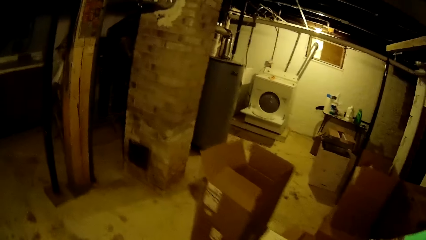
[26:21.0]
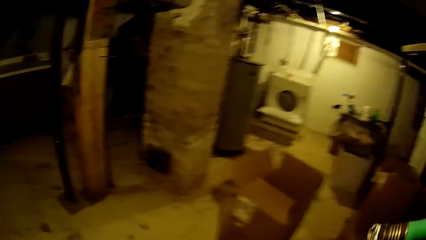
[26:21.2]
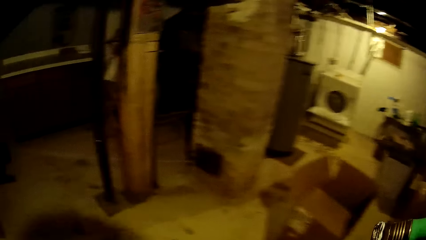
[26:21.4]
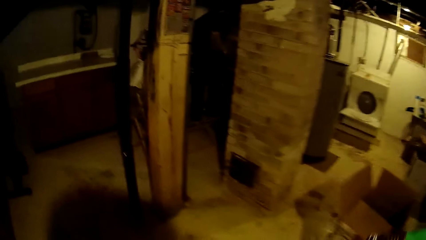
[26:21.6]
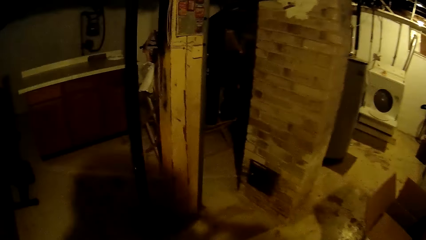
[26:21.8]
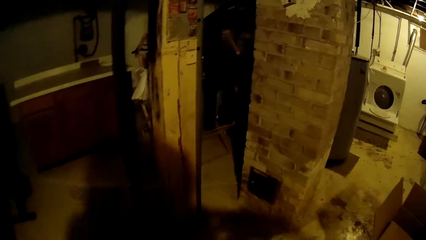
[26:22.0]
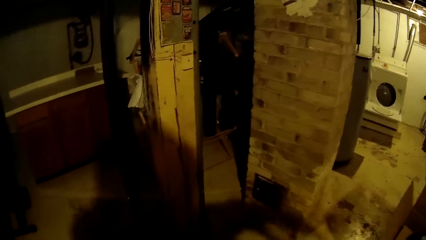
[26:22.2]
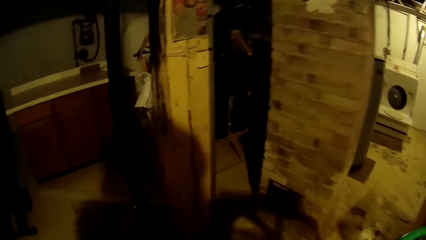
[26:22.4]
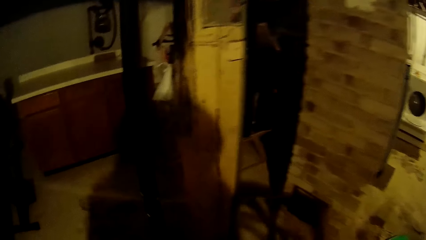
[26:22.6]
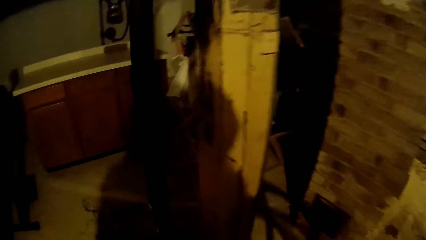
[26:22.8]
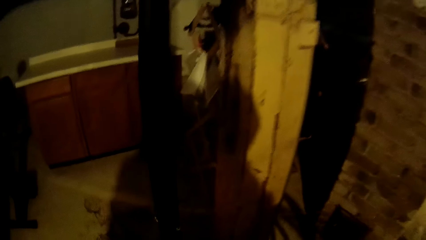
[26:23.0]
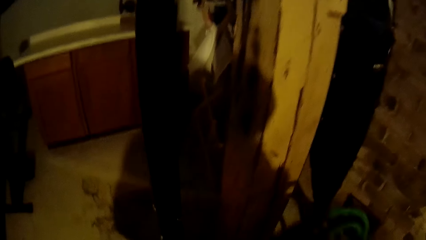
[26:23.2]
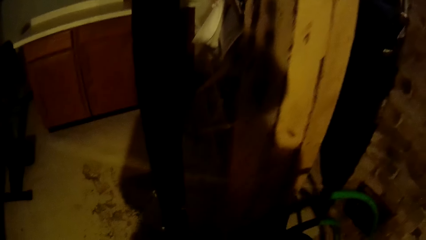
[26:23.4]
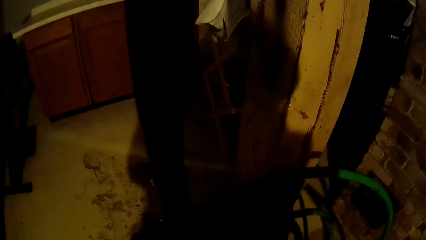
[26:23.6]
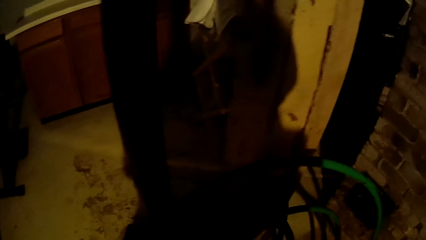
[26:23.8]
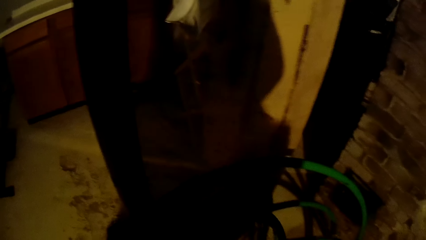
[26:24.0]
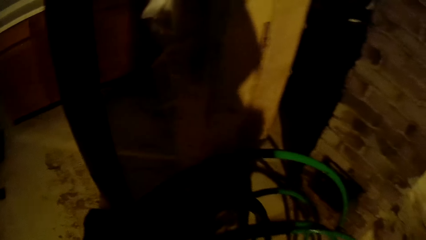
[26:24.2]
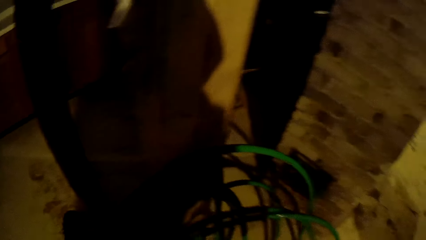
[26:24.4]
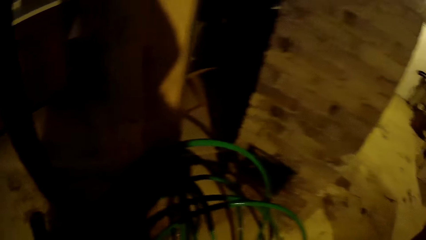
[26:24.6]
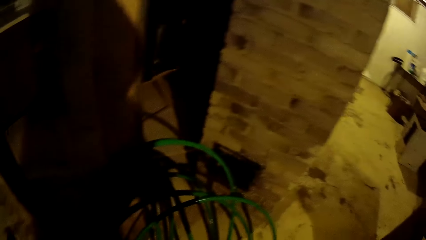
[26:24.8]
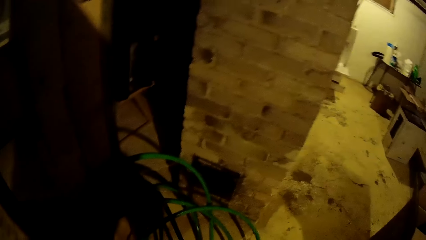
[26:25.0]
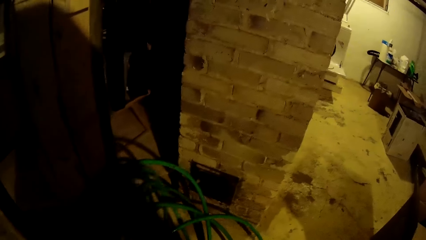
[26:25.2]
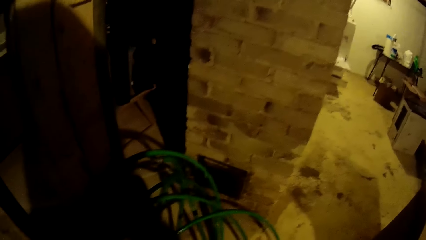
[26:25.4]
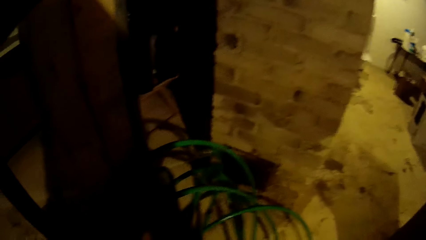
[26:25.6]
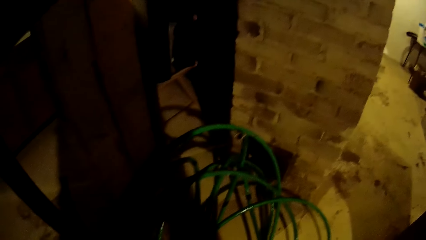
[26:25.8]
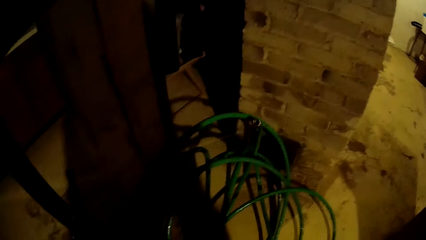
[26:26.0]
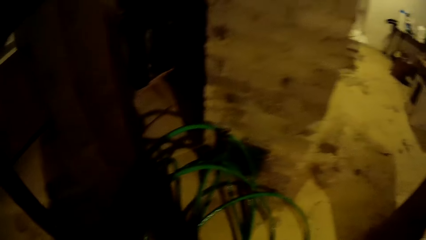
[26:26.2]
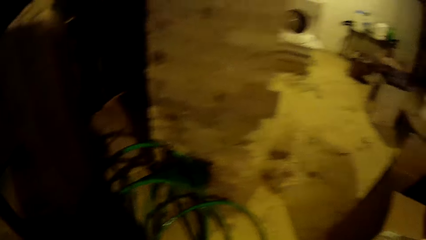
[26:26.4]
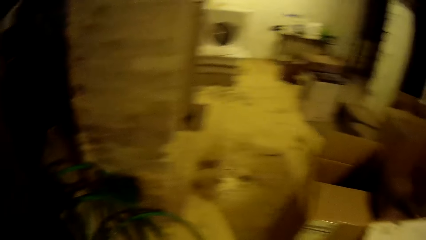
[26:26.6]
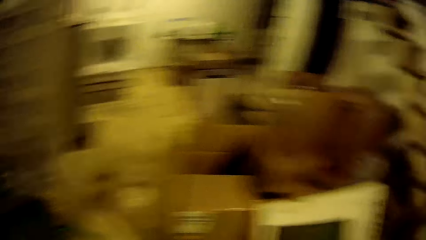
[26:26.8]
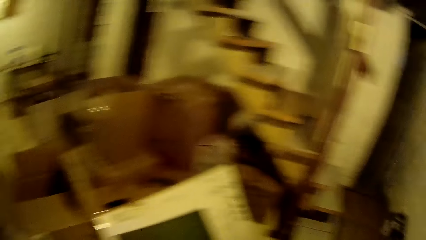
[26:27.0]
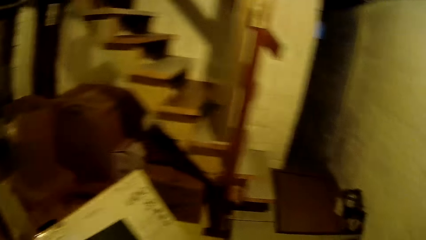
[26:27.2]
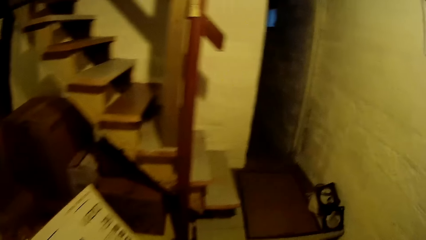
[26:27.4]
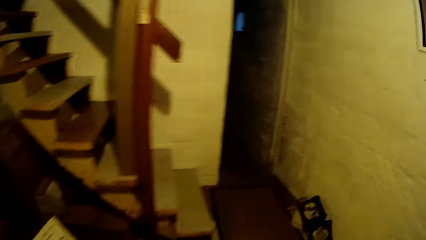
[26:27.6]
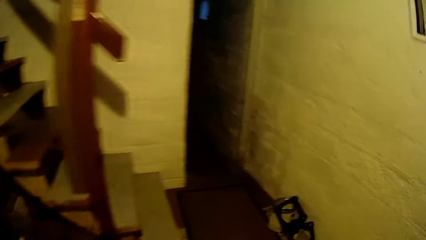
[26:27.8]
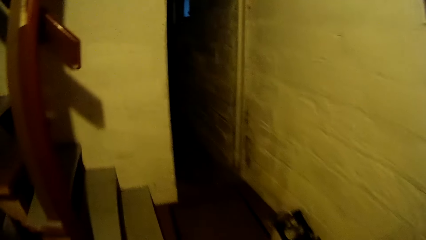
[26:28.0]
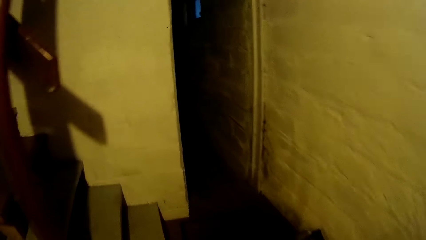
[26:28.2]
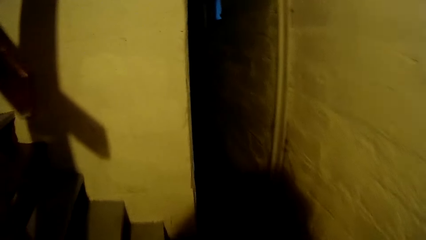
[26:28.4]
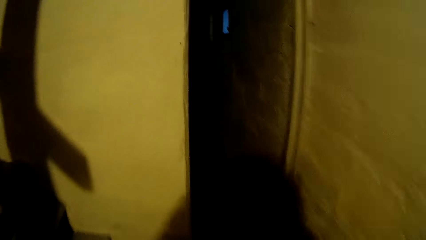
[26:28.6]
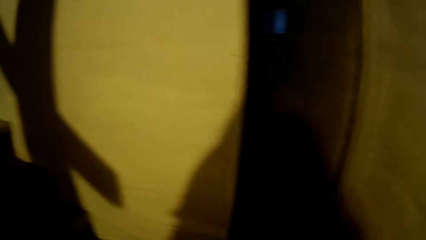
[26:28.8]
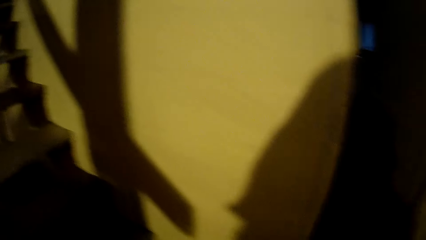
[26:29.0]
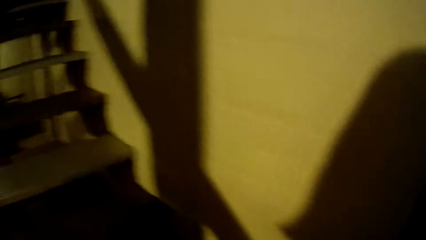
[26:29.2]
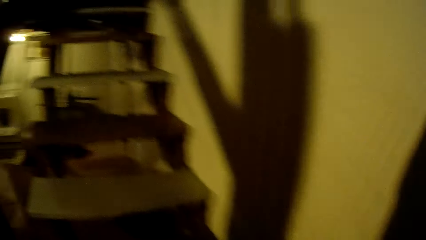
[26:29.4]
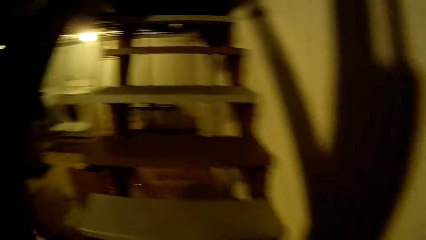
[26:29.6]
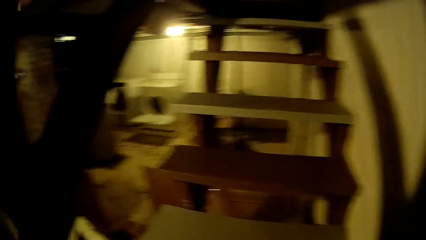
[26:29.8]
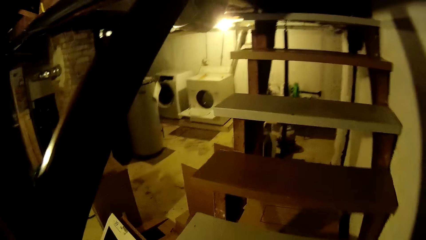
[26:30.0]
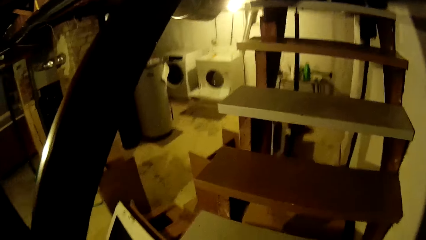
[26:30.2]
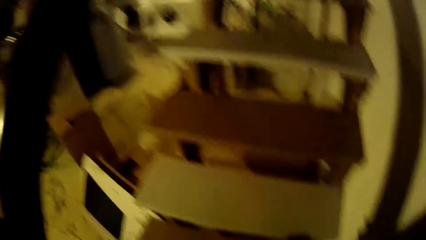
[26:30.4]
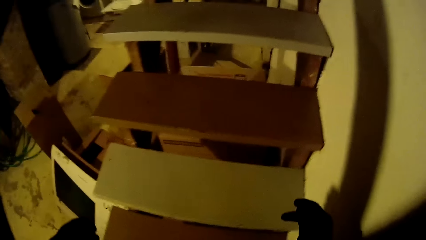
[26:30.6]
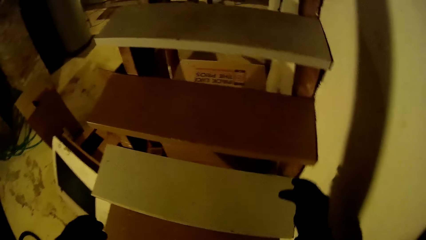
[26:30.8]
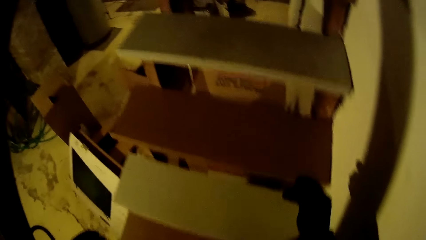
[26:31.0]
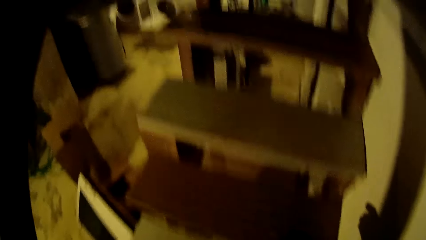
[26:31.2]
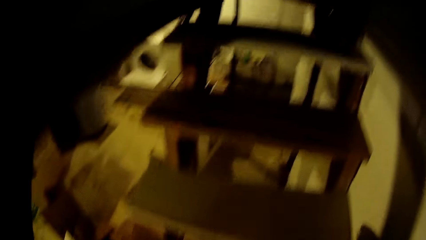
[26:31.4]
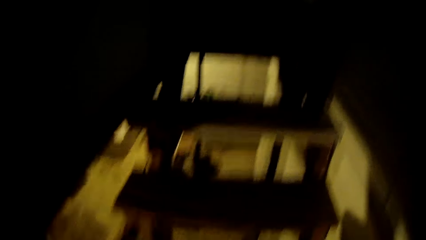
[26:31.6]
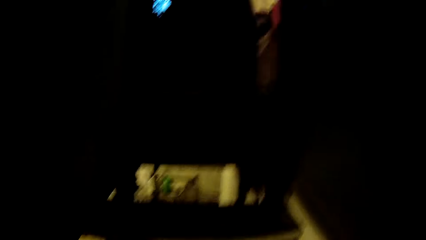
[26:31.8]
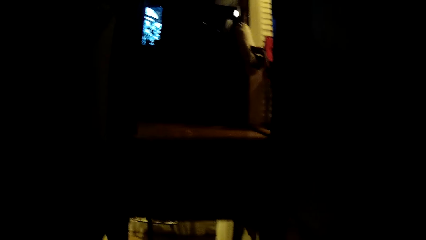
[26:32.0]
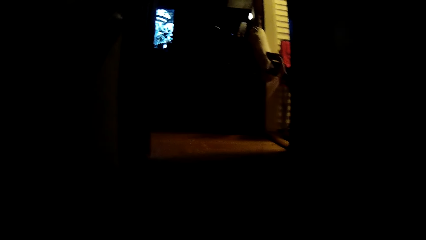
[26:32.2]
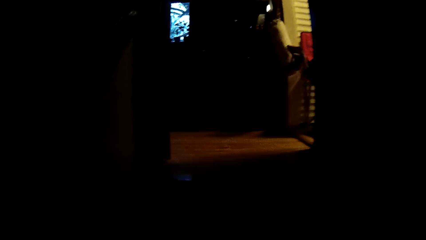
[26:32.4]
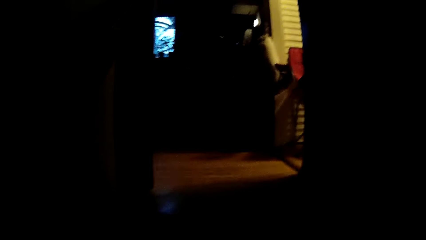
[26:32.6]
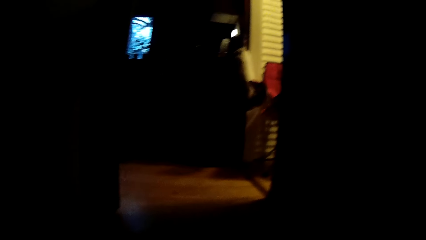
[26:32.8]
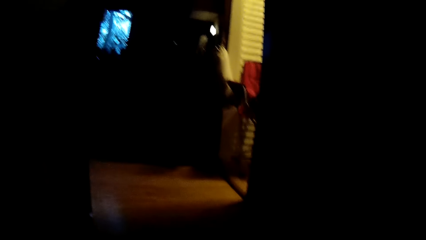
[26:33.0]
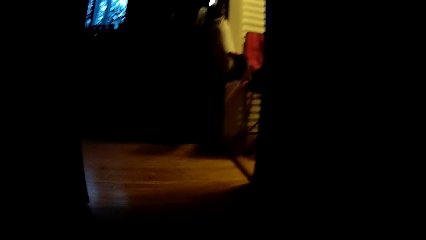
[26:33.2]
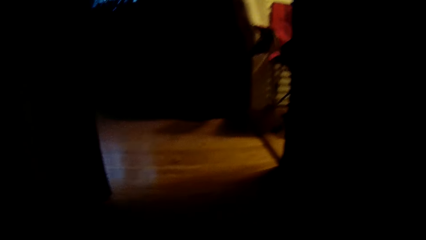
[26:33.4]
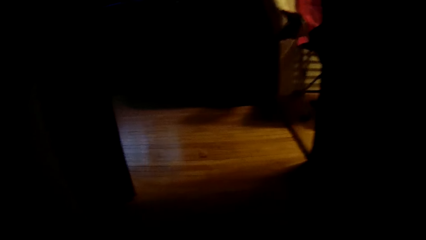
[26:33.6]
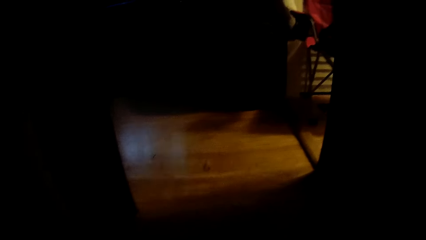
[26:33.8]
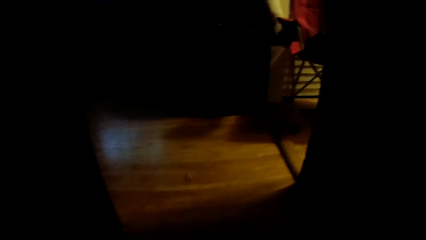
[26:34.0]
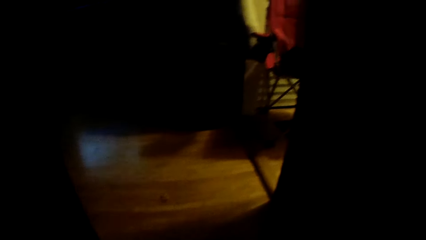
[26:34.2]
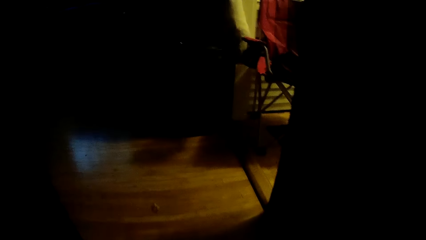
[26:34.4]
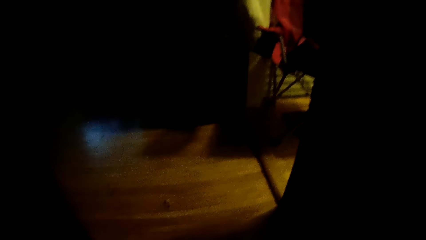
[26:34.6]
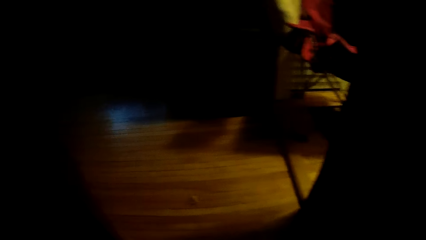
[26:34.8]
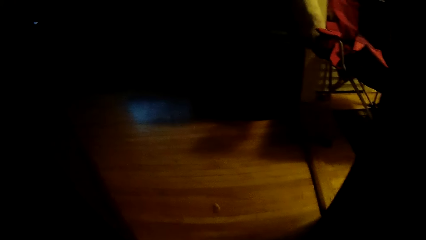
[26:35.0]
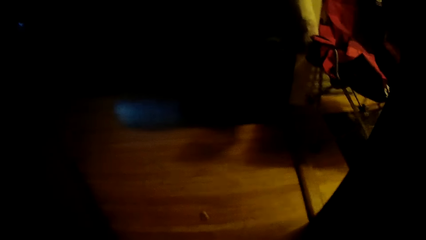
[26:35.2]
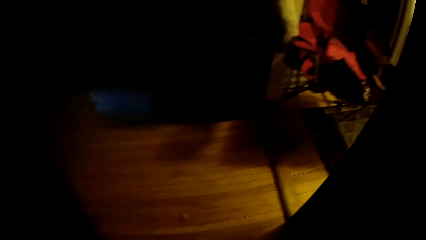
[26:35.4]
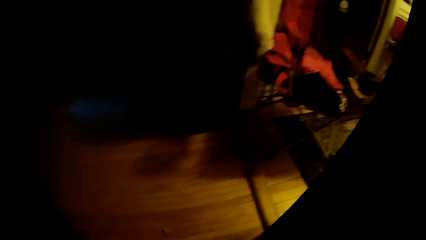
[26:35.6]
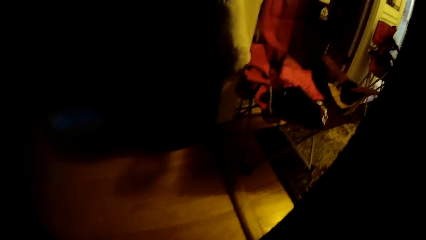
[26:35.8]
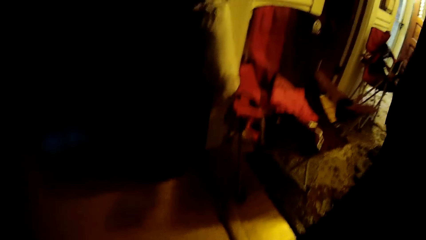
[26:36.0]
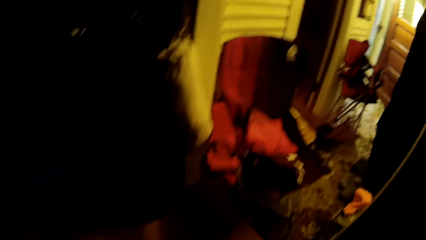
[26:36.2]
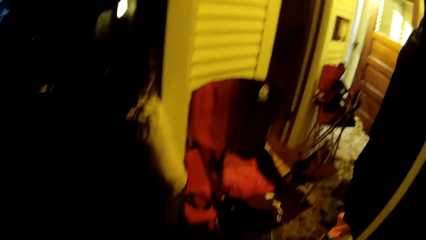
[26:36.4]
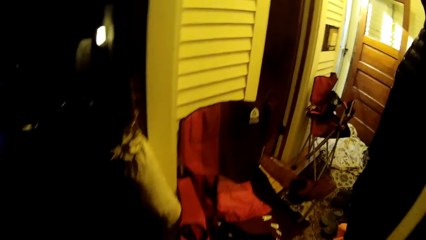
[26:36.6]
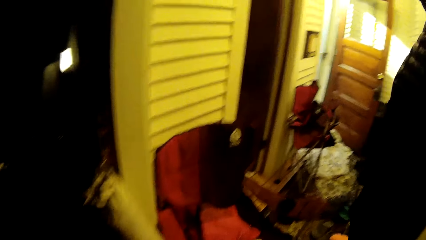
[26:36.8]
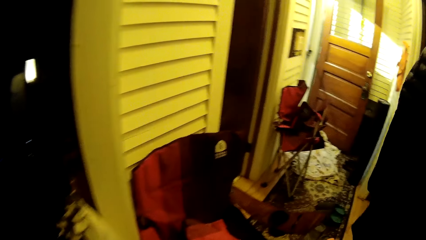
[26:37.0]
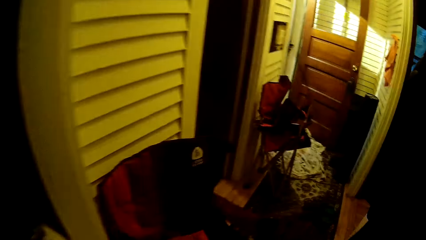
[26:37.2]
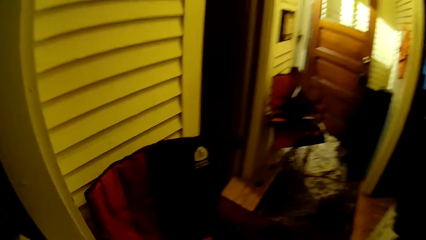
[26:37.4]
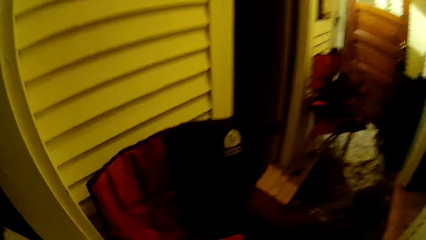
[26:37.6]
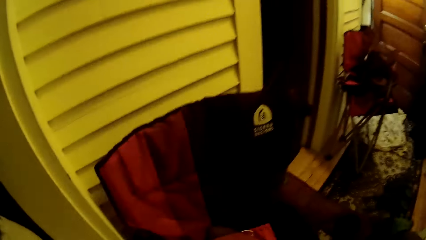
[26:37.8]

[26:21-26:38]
The camera wearer drops the hose on the floor in the basement with both hands. She walks up the stairs from the basement.
